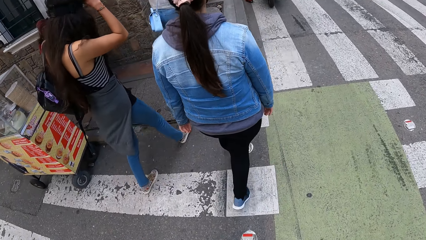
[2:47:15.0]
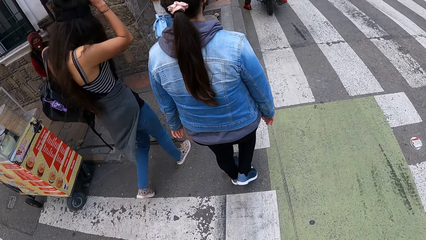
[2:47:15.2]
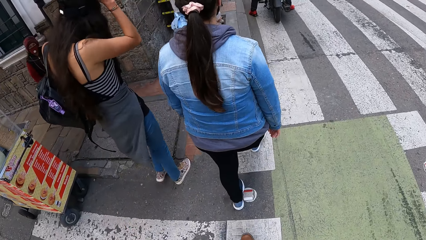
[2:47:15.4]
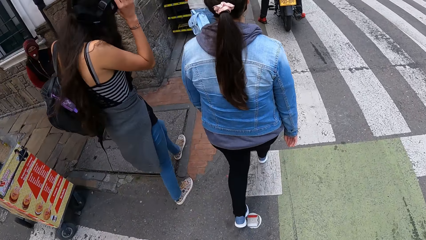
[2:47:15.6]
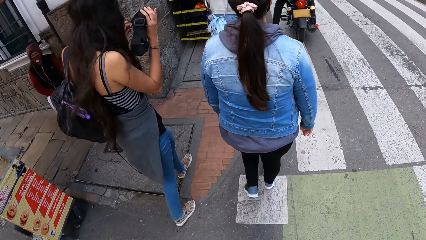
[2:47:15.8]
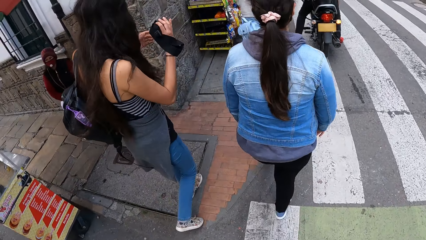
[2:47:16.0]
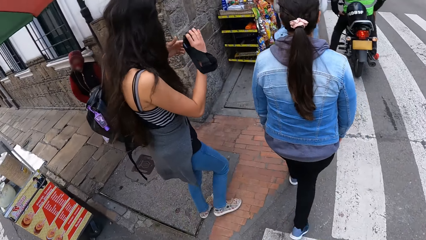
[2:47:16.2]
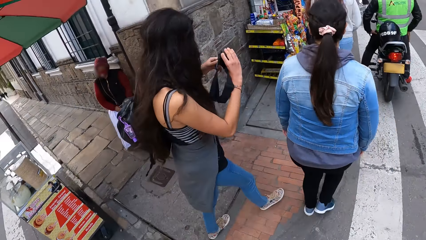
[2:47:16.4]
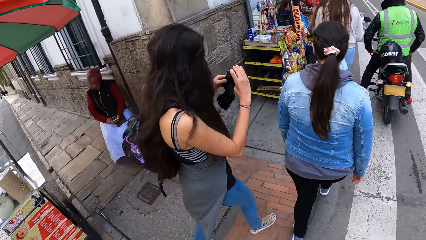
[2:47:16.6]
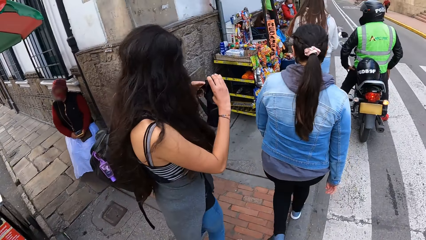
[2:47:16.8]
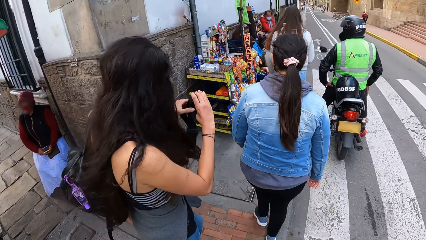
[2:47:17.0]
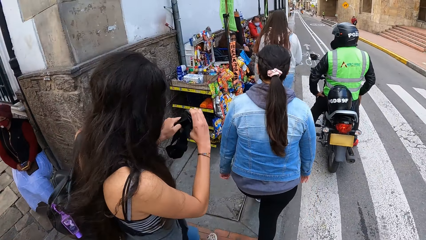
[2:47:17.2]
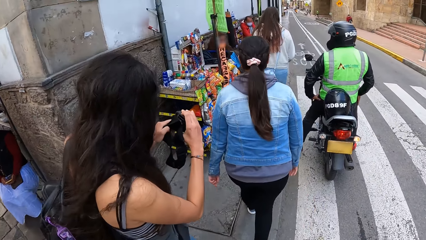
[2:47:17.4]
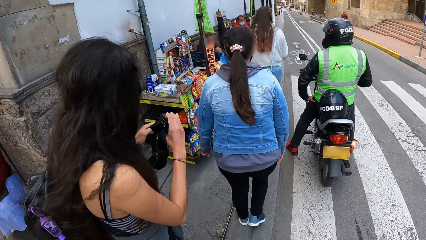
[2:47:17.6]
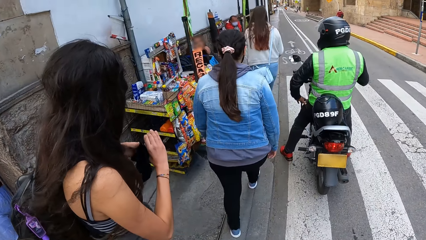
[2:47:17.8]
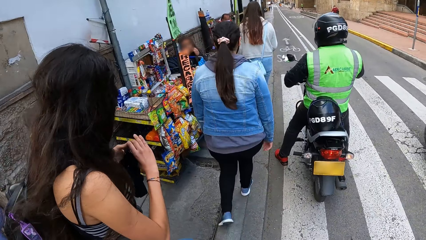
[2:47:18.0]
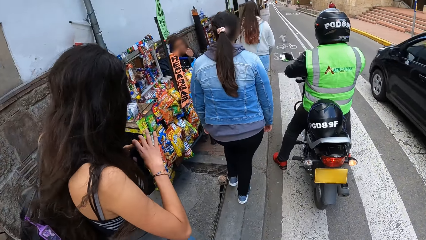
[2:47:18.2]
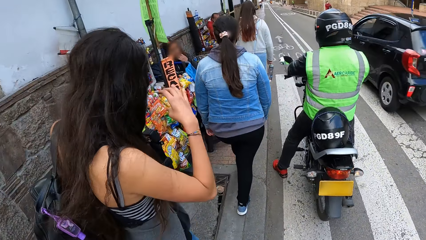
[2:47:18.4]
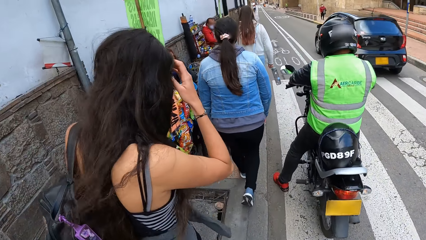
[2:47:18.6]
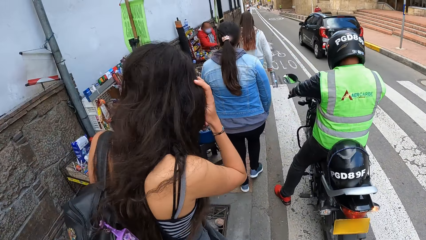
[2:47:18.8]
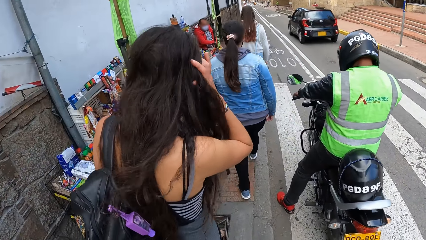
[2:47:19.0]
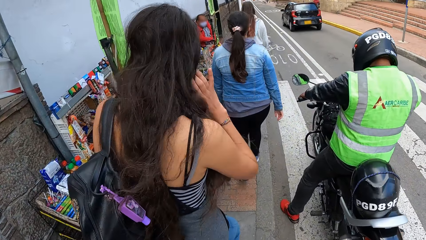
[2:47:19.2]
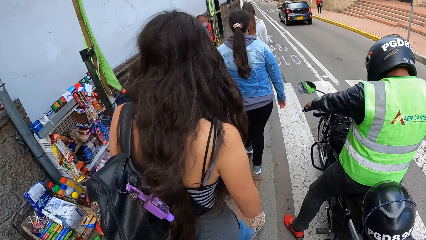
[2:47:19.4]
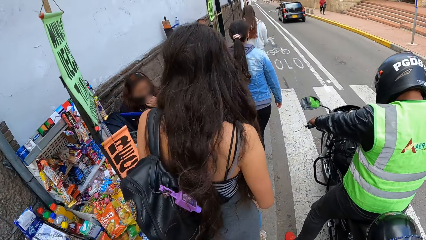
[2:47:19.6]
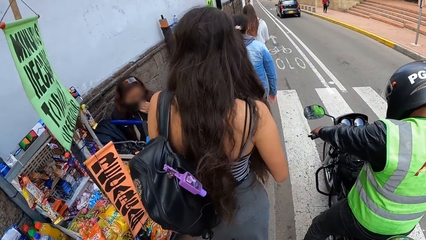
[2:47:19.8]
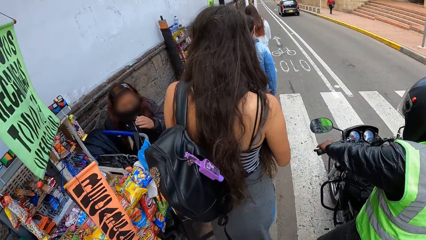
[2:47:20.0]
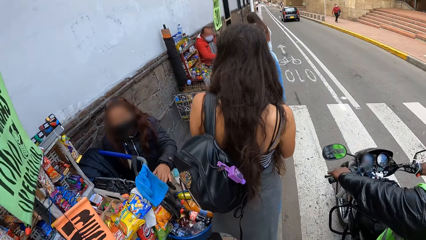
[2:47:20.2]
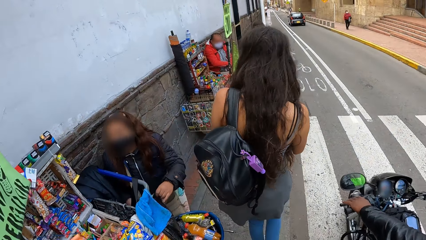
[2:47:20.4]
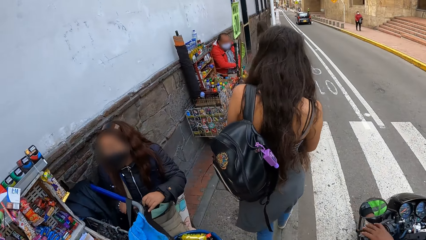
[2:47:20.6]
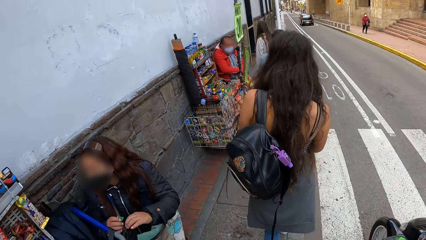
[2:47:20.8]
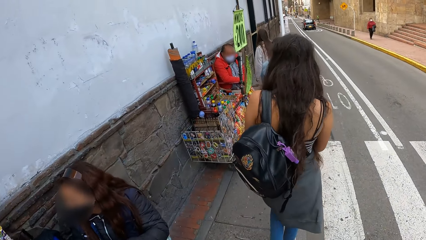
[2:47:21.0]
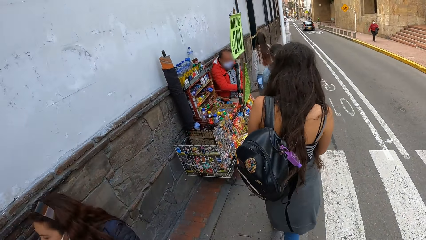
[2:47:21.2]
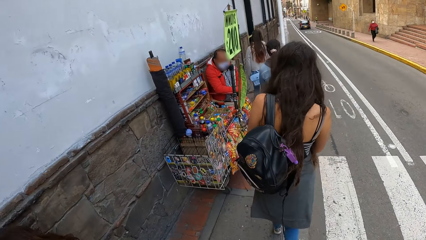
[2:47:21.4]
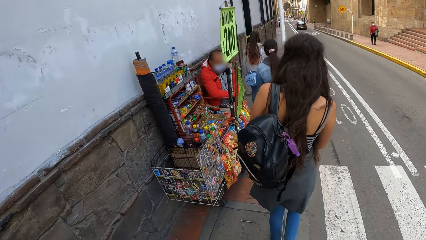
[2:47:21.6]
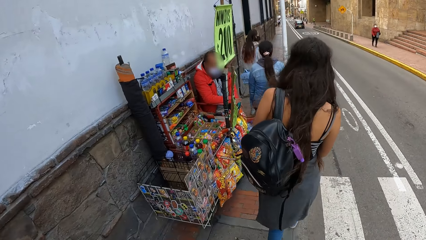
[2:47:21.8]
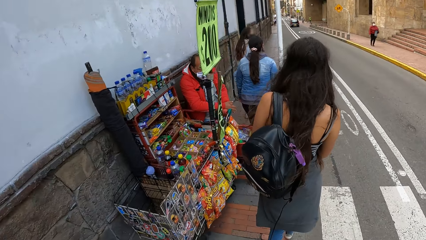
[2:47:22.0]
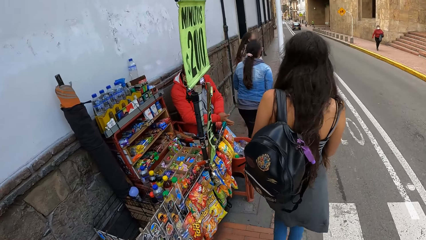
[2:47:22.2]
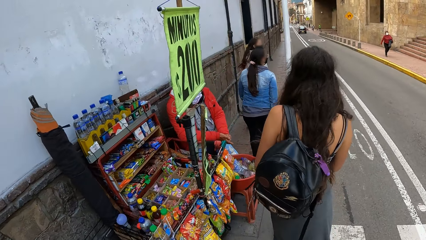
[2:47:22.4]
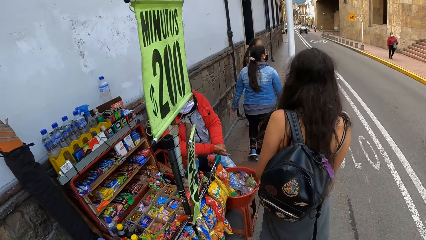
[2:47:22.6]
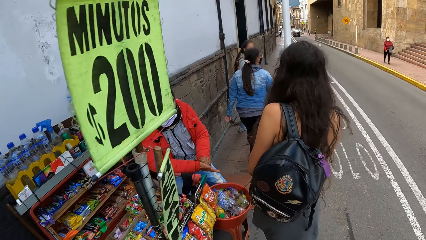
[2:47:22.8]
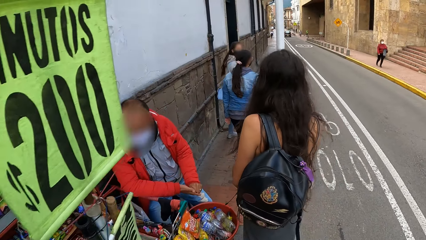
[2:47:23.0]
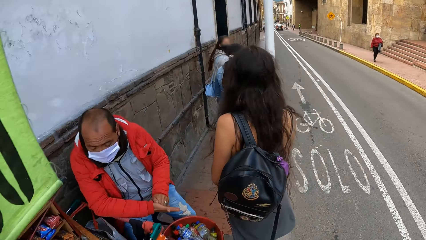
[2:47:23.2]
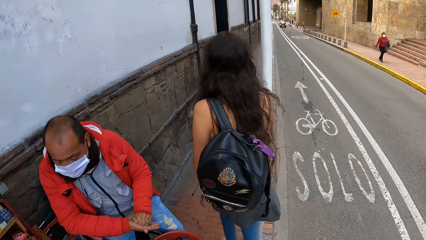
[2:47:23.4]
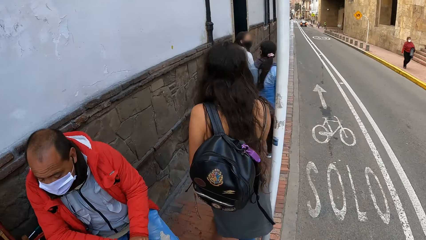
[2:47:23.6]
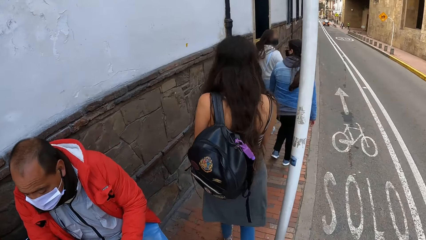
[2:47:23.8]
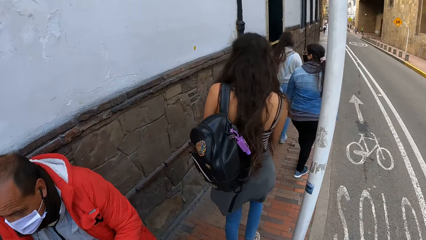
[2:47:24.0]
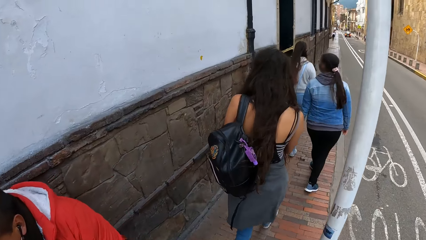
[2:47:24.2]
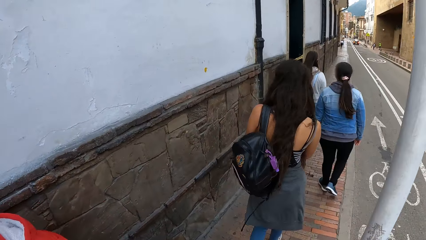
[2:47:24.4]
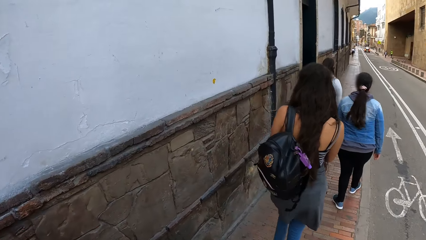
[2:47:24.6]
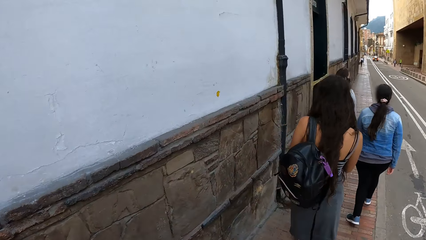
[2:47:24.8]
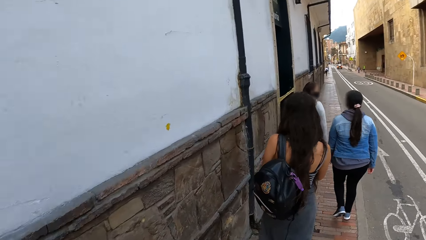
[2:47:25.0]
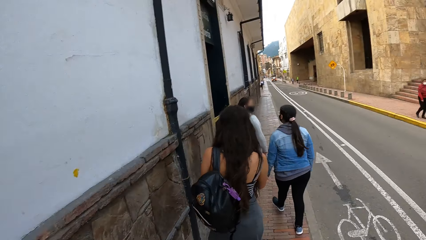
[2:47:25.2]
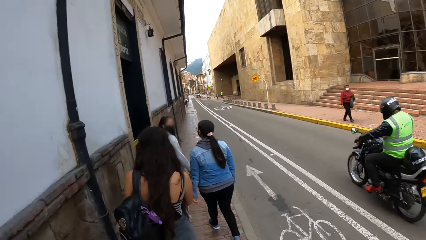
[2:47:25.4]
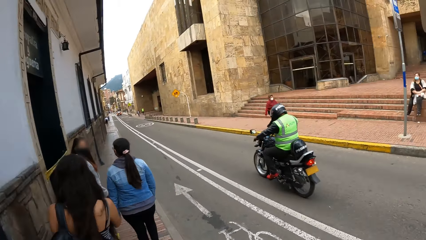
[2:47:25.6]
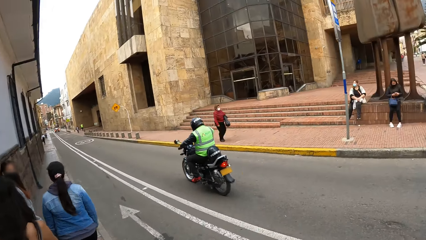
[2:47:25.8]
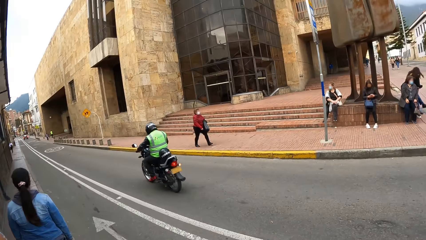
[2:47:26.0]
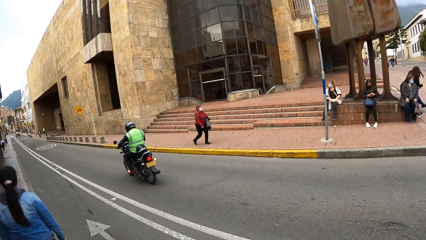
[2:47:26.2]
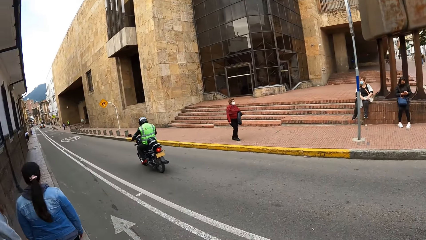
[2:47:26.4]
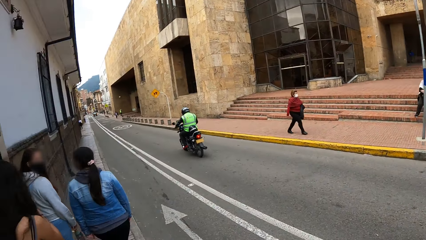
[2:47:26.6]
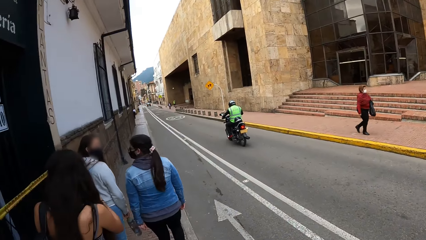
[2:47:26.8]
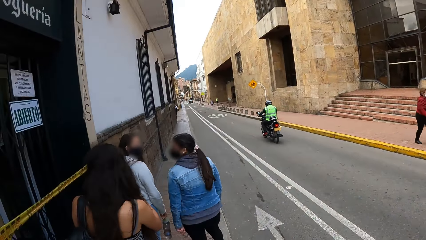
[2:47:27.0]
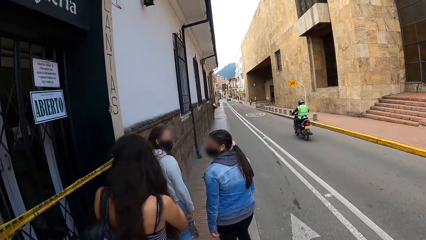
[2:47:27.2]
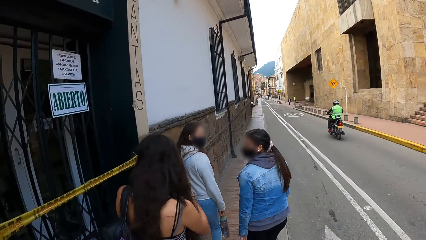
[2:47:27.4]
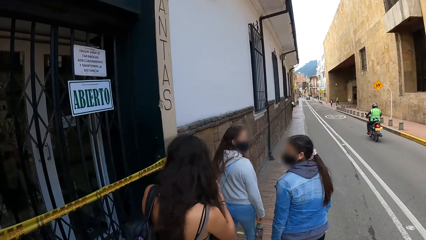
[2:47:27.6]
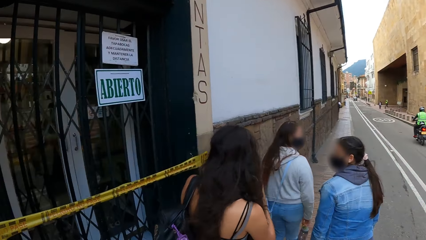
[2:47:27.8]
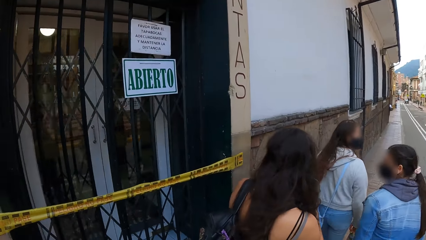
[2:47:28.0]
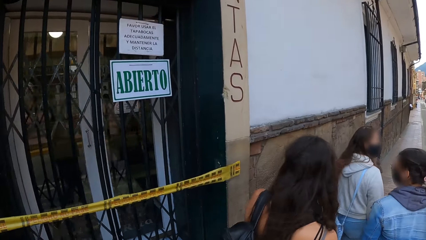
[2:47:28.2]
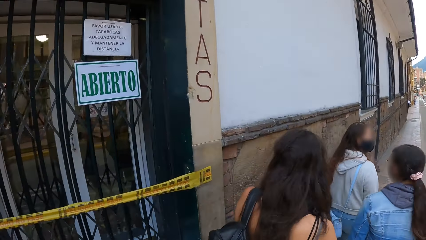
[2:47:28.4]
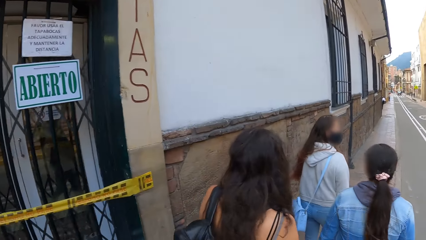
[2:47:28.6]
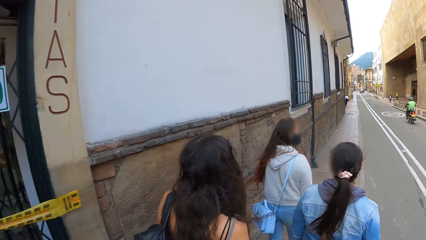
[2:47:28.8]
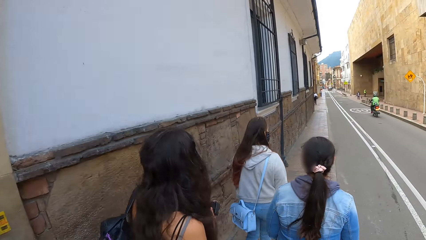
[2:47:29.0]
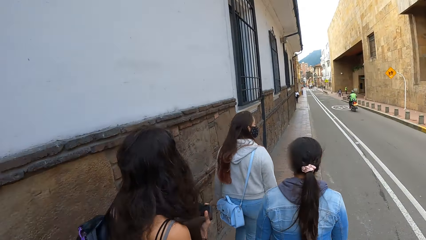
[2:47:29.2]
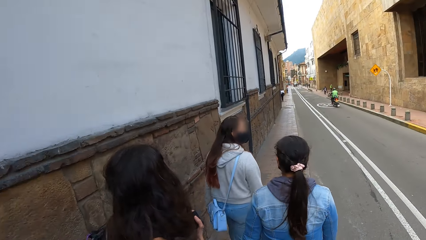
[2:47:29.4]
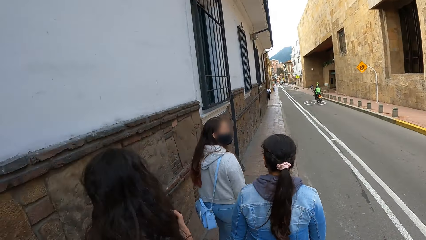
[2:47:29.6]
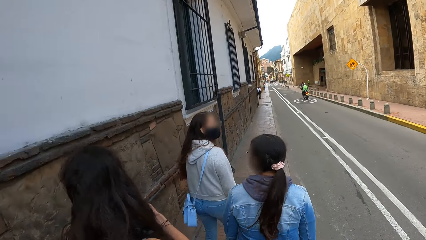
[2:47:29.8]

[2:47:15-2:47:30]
The camera wearer looks at a lady. They walk on the pathway. They look around. They walk on the pathway.
